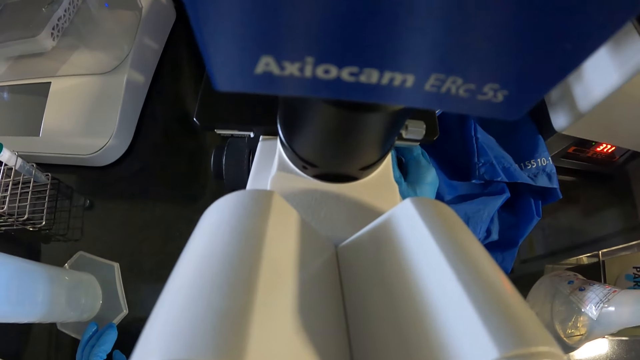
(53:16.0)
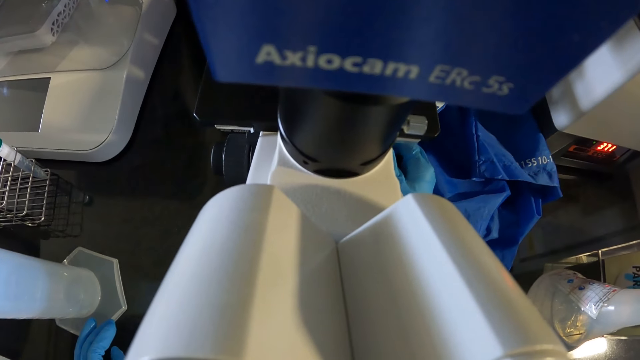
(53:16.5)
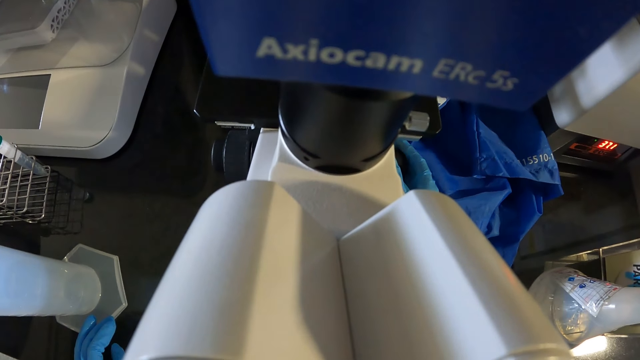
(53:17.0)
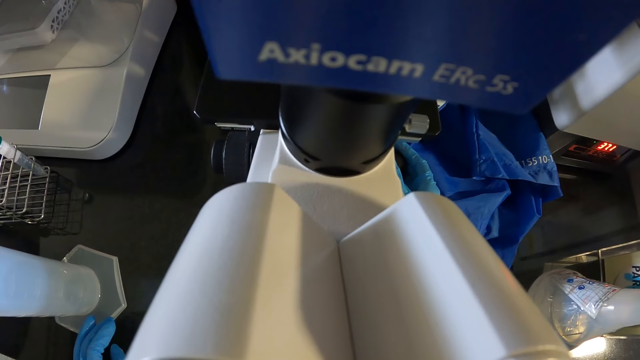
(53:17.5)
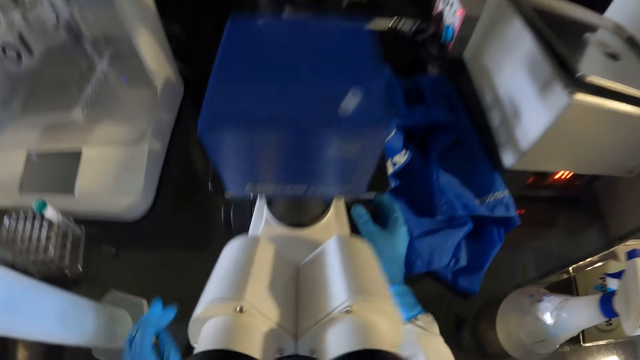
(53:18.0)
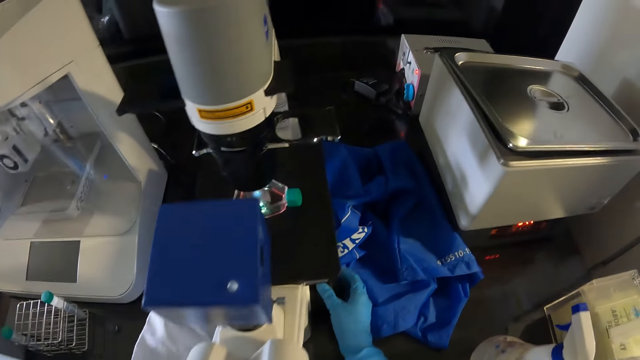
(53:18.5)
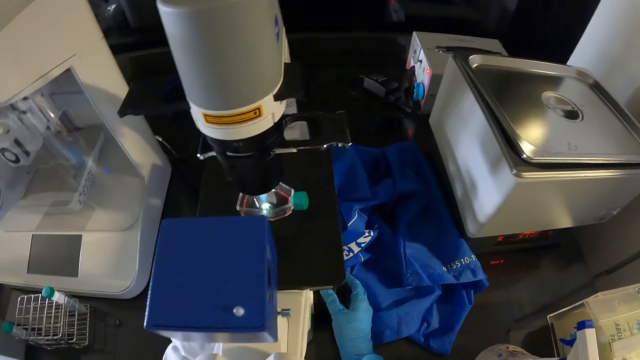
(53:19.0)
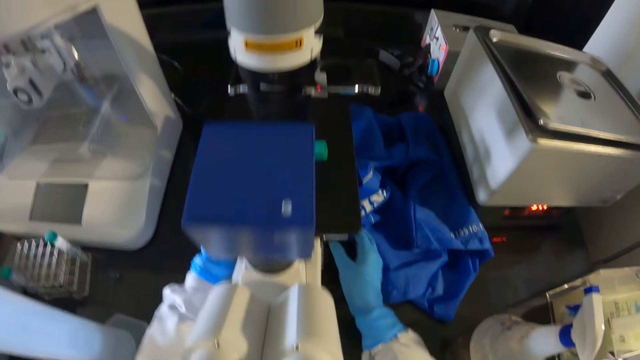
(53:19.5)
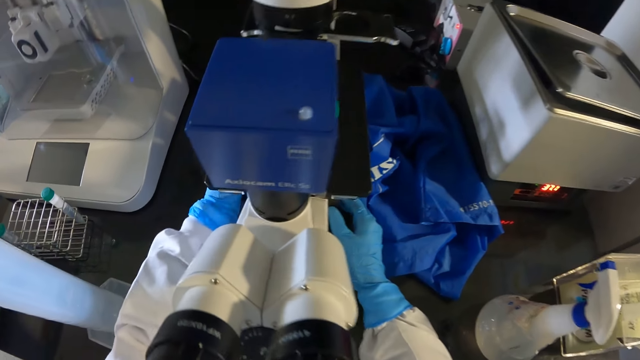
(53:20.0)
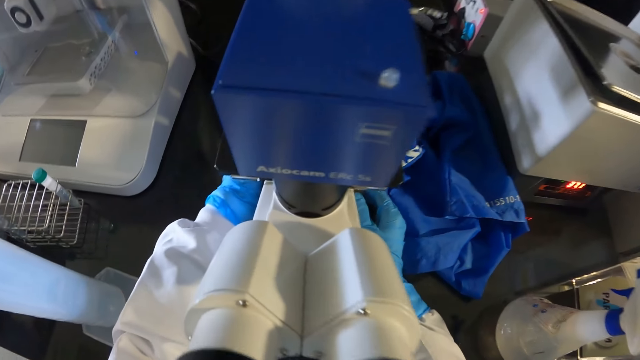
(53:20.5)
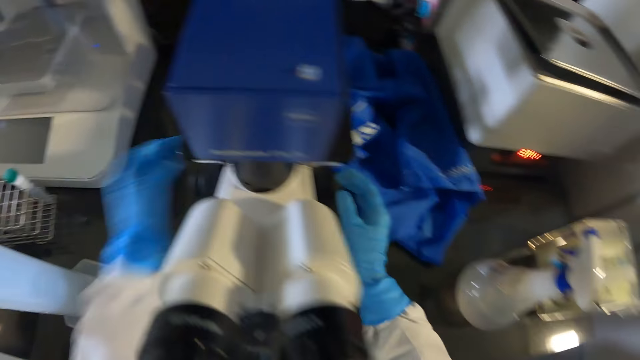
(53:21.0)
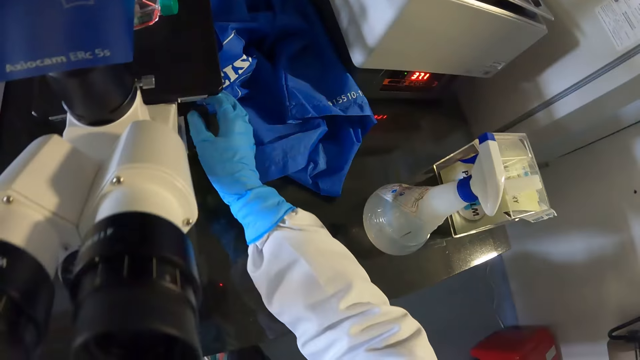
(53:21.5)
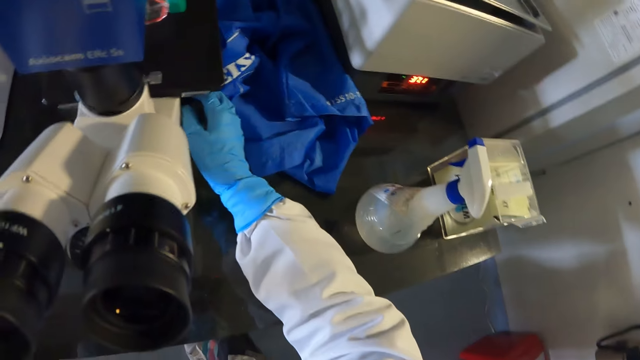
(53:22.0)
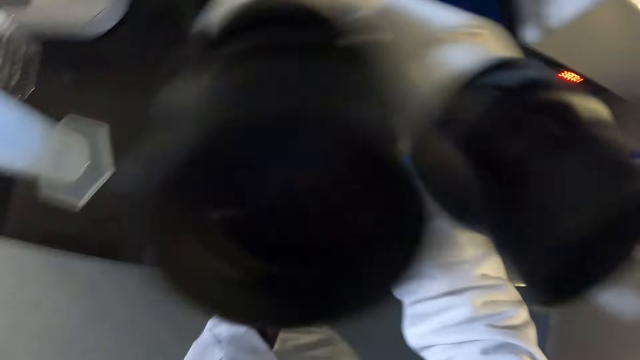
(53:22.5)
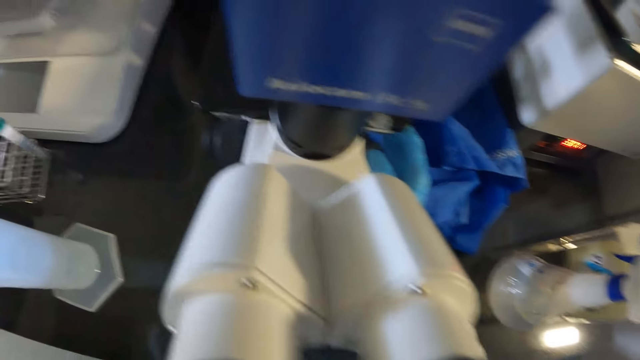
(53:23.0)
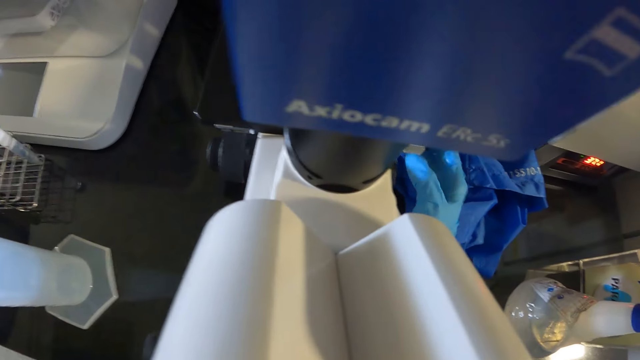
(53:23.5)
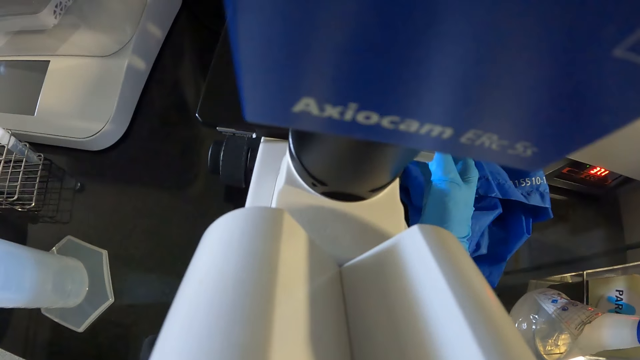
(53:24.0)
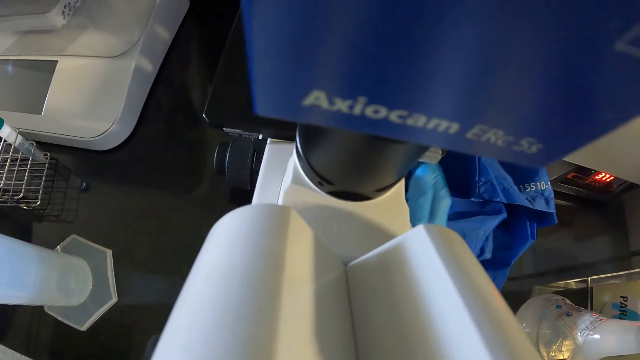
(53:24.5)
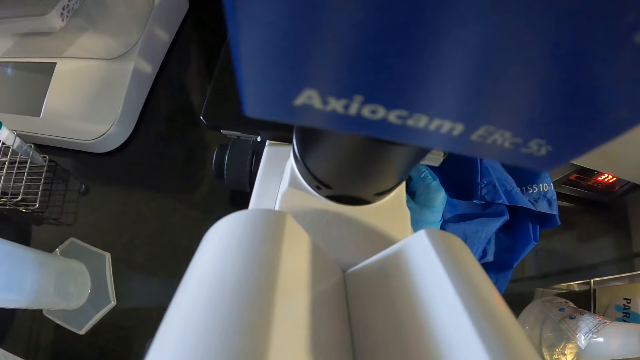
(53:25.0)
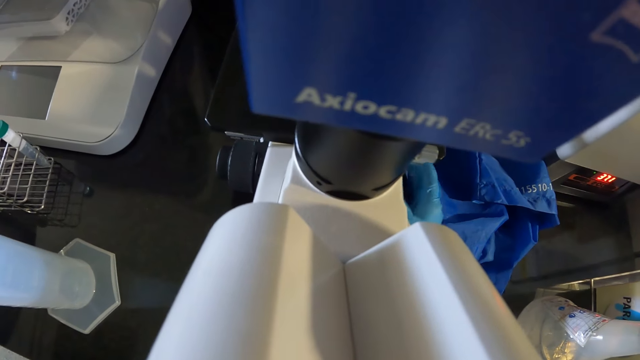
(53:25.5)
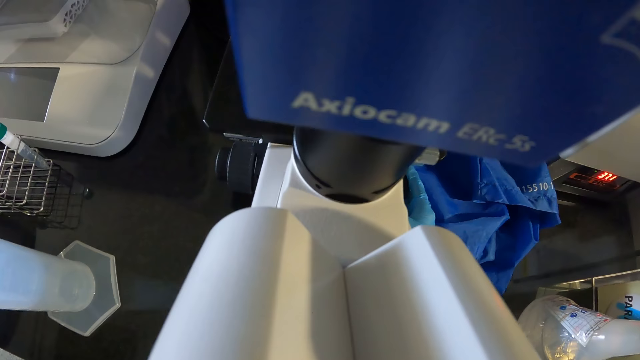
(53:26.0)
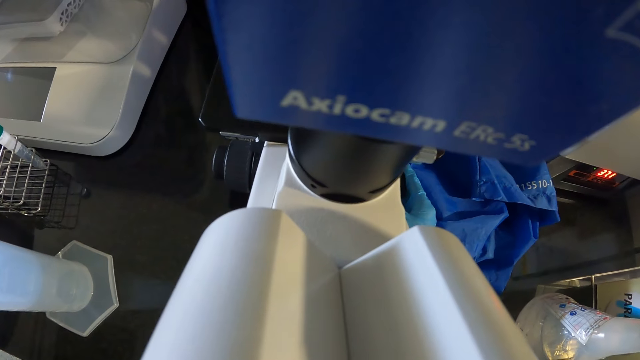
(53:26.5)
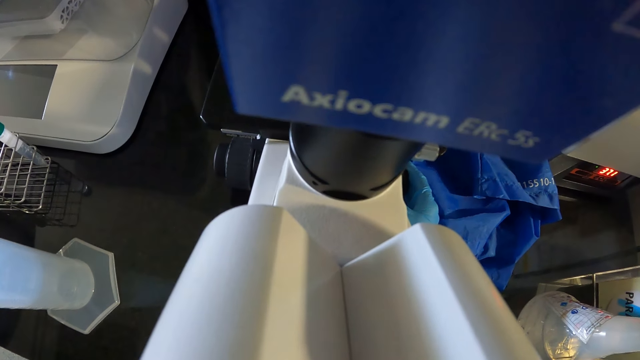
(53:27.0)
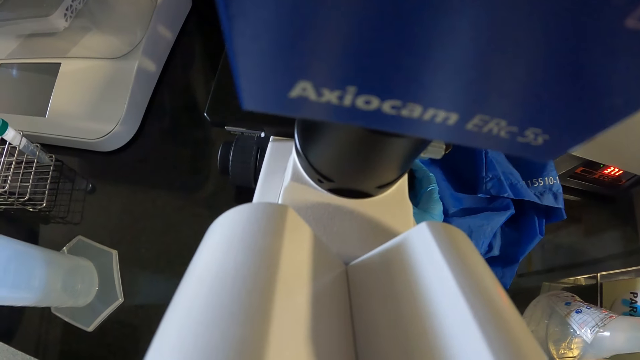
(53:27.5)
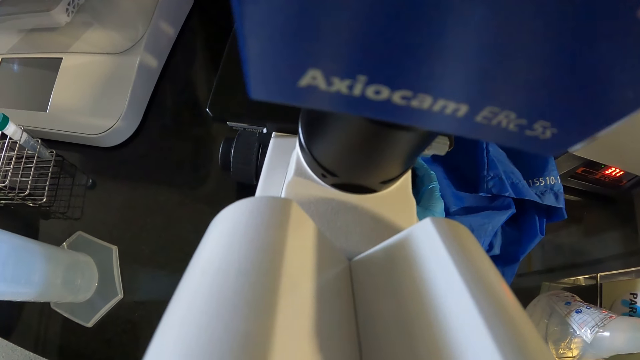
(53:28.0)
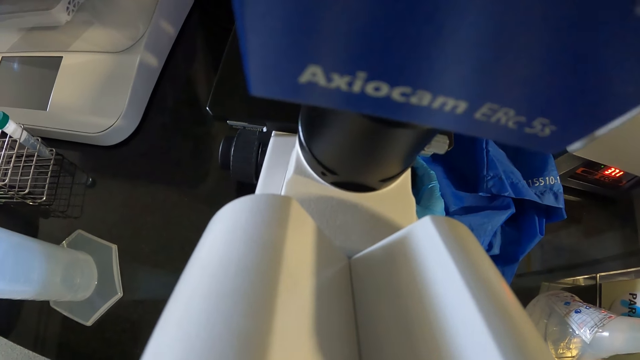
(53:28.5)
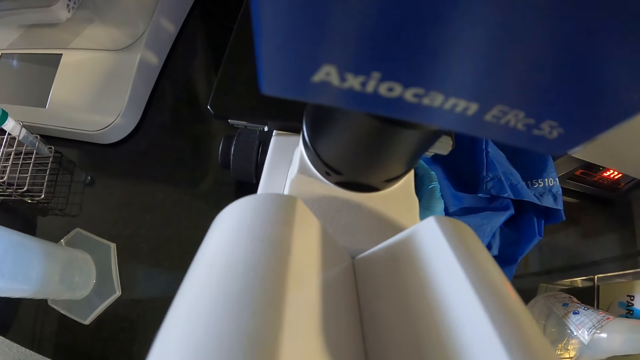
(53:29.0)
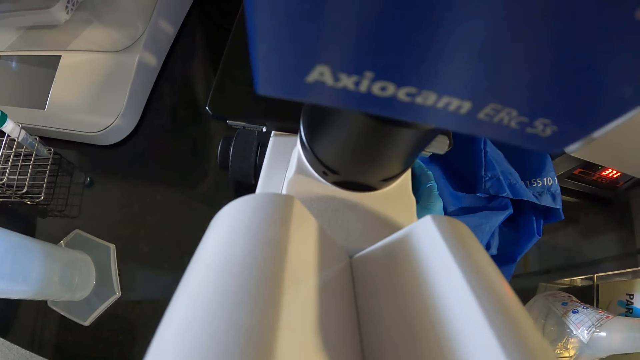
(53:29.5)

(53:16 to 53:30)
The camera wearer operates the microscope with her left gloved hand. She operates the microscope with her right gloved hand.

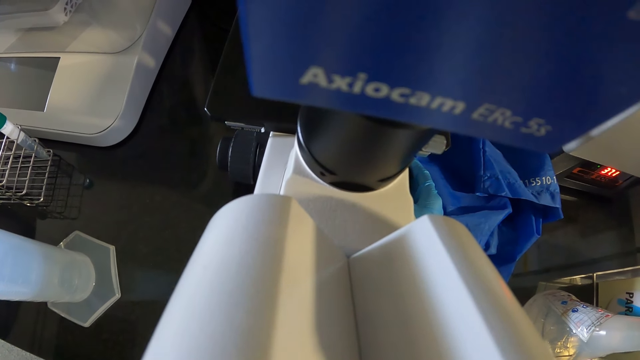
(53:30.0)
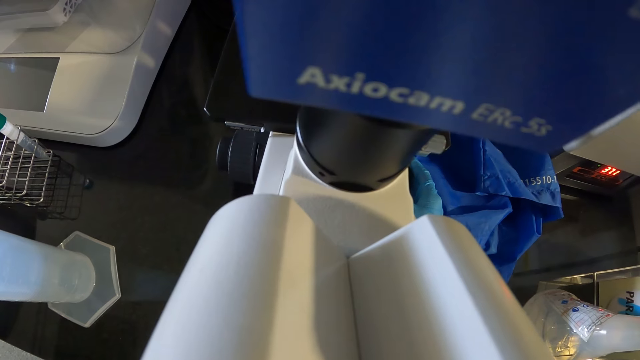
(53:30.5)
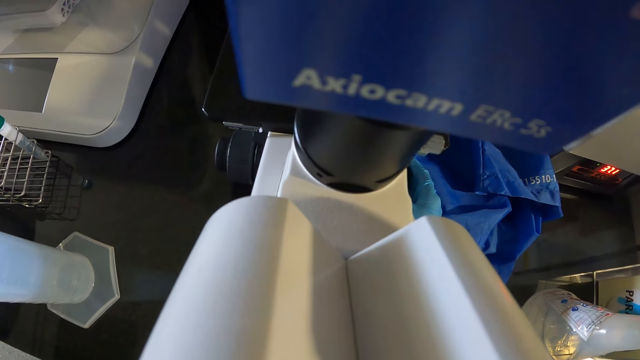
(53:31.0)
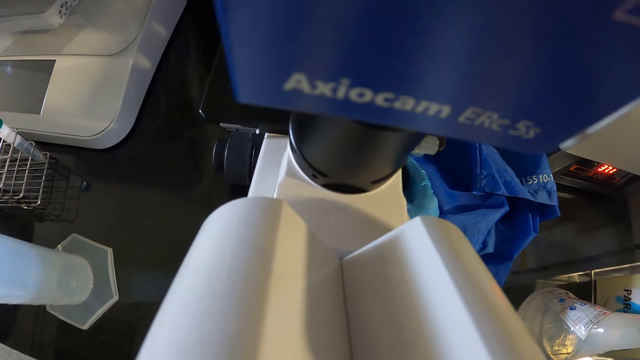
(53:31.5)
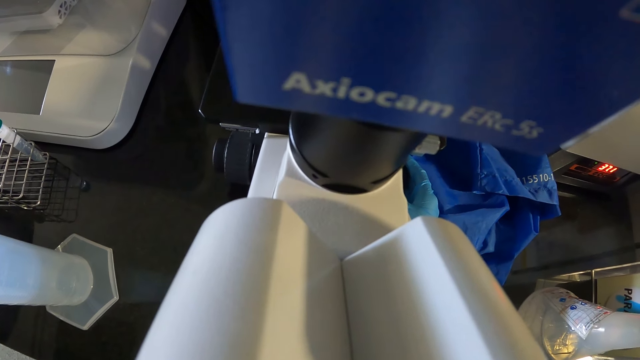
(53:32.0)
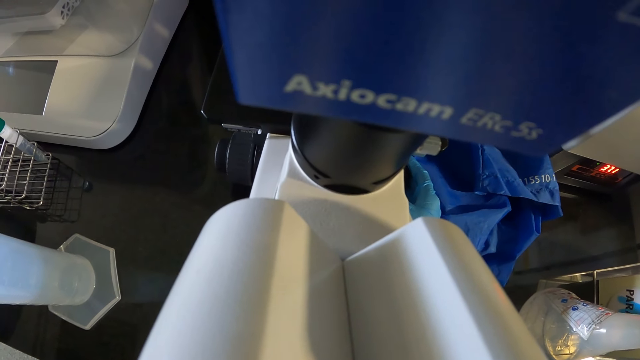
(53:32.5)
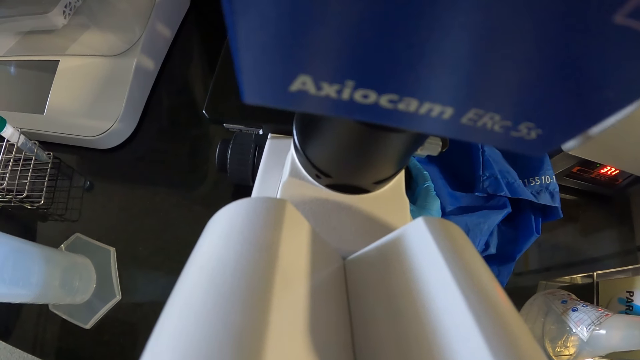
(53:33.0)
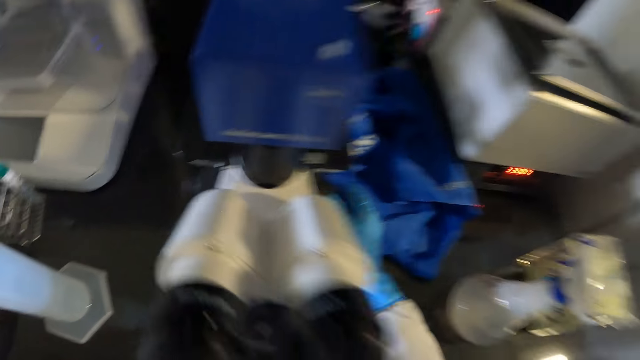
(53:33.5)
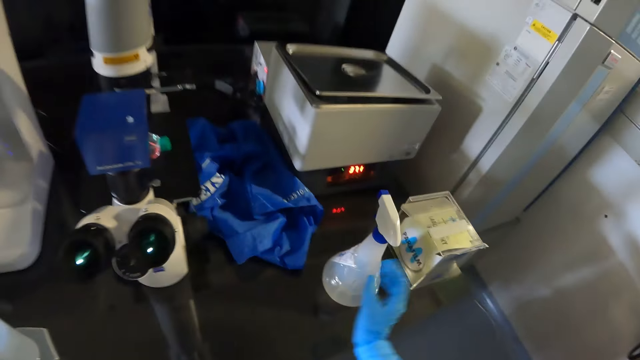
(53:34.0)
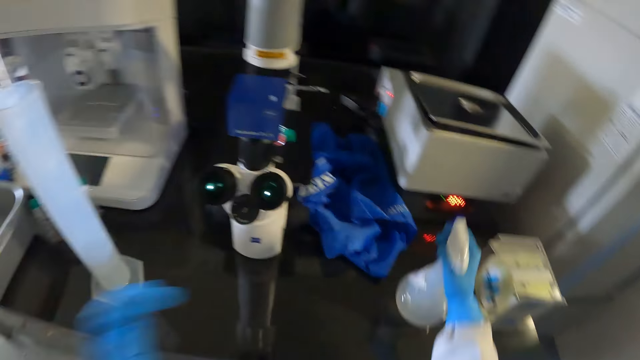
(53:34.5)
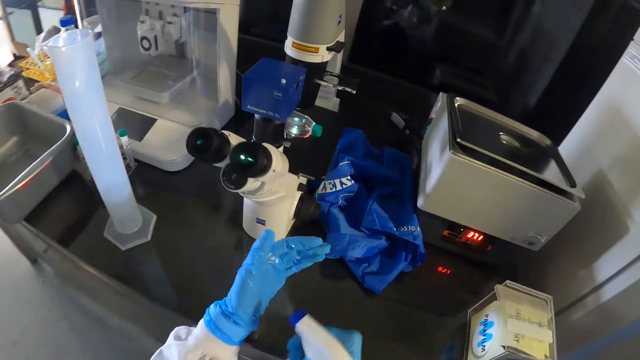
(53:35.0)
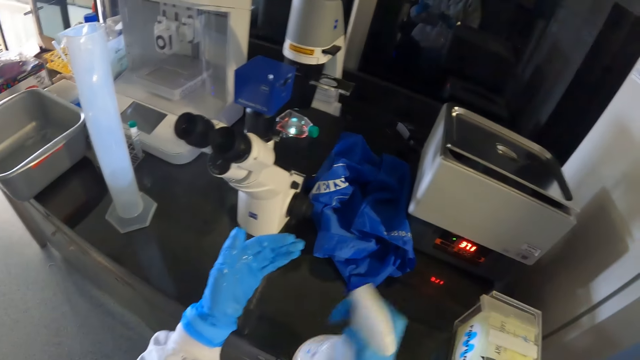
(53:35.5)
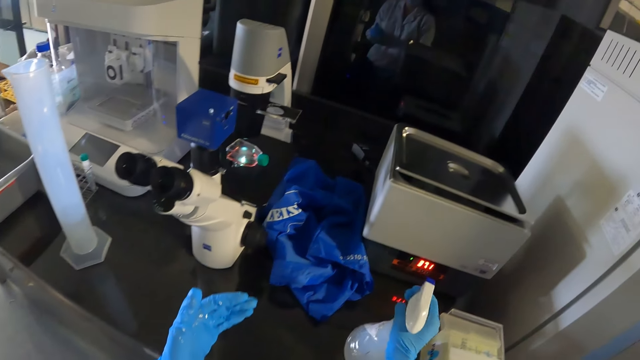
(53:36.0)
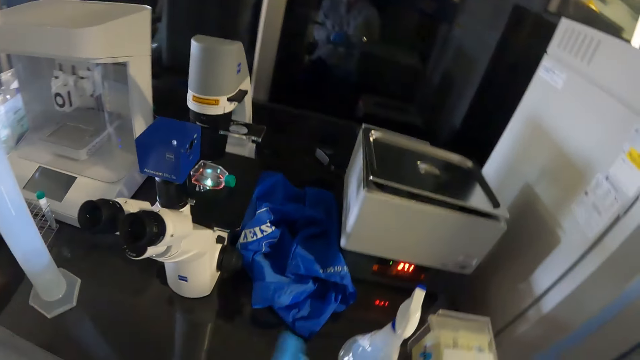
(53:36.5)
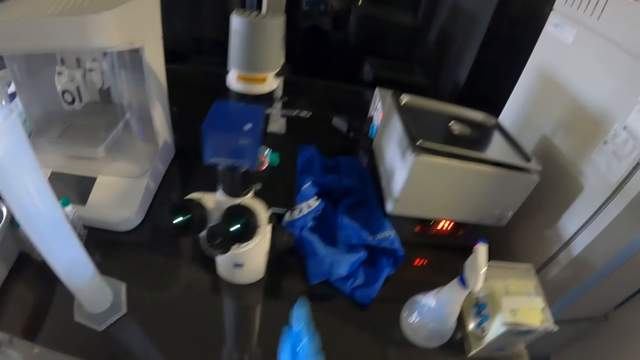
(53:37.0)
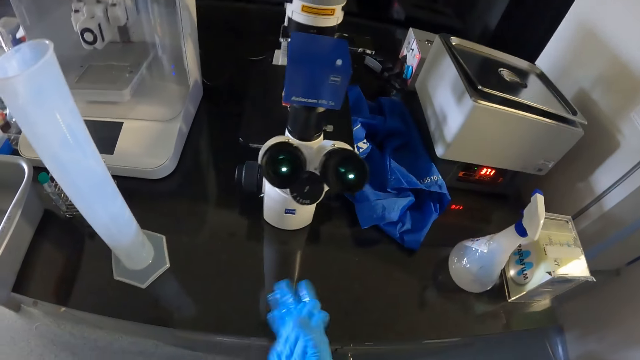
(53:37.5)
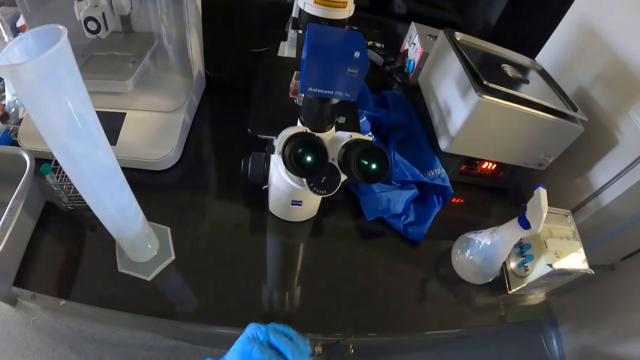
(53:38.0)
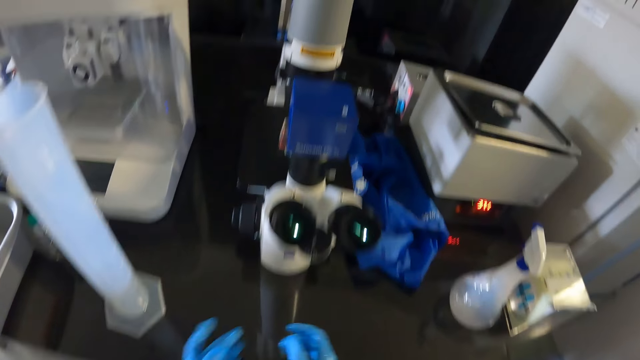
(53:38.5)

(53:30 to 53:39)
The camera wearer picks the spray of hand sanitizer from the table with her right gloved hand. She sprays the spray of hand sanitizer on her left gloved hand with her right gloved hand. She drops the spray of hand sanitizer on the table with her right gloved hand. She rubs both gloved hands together.
